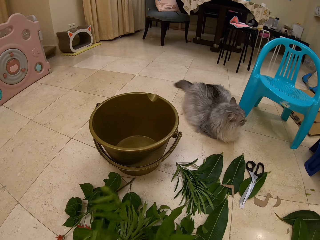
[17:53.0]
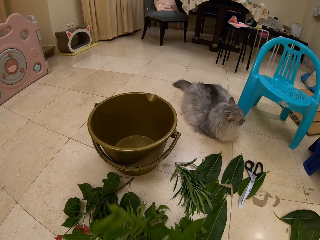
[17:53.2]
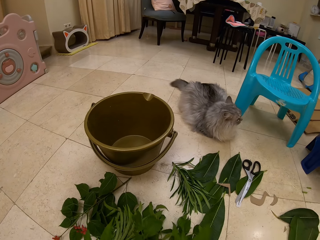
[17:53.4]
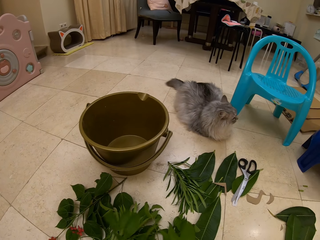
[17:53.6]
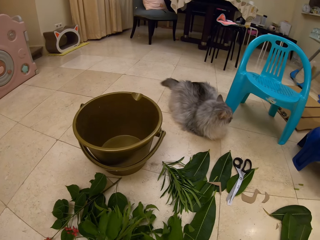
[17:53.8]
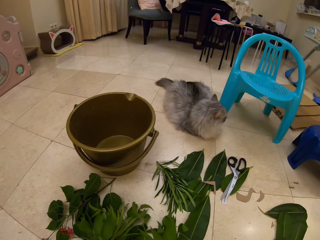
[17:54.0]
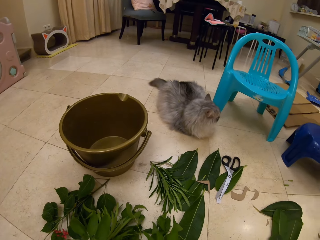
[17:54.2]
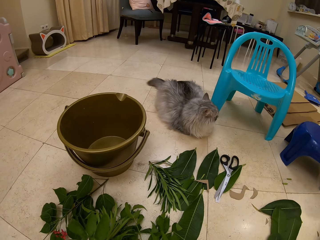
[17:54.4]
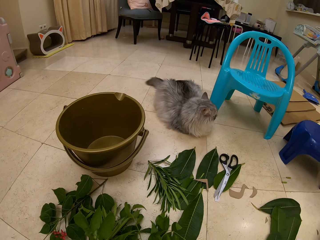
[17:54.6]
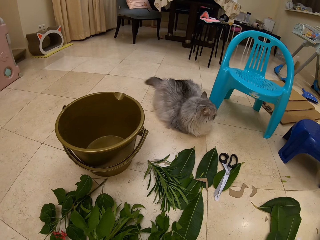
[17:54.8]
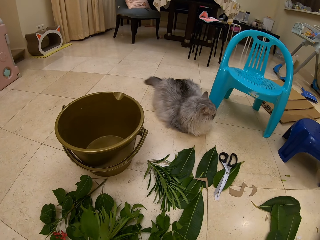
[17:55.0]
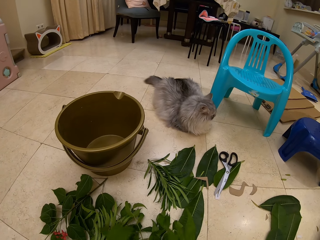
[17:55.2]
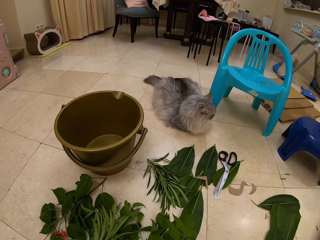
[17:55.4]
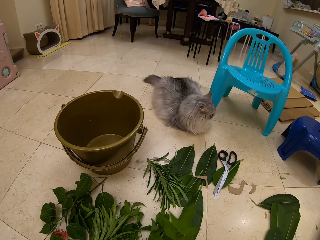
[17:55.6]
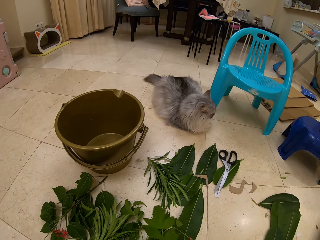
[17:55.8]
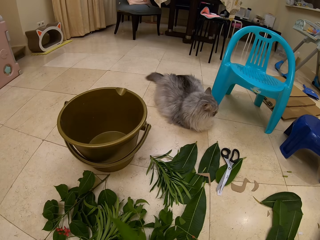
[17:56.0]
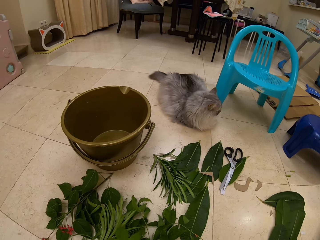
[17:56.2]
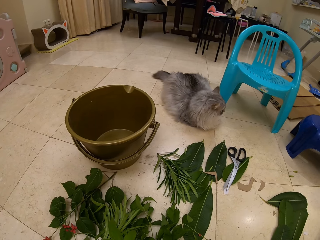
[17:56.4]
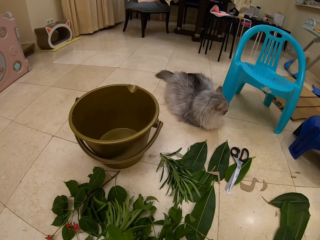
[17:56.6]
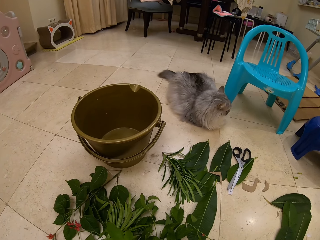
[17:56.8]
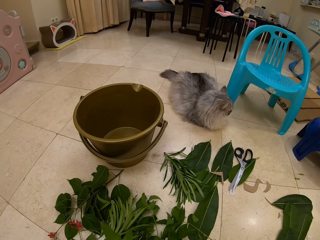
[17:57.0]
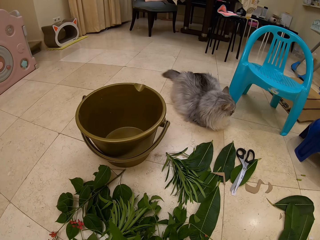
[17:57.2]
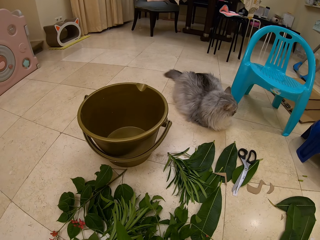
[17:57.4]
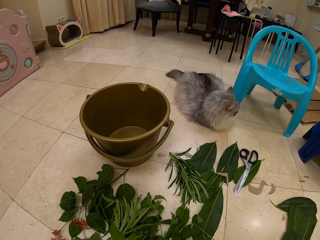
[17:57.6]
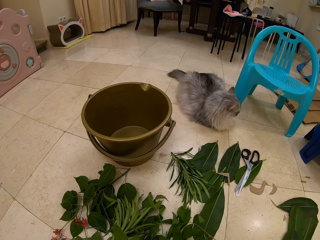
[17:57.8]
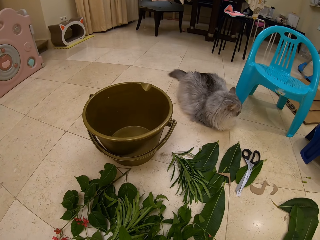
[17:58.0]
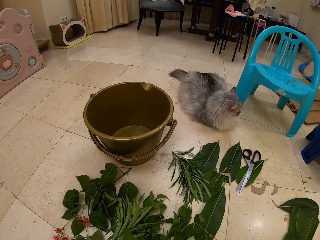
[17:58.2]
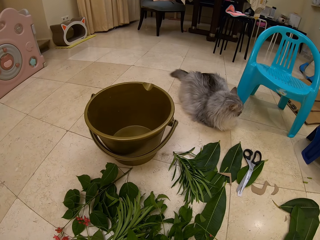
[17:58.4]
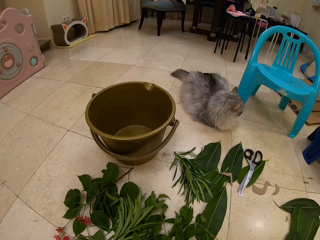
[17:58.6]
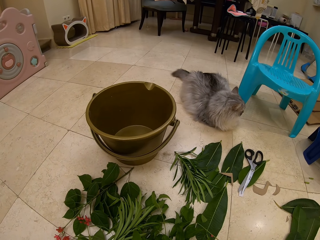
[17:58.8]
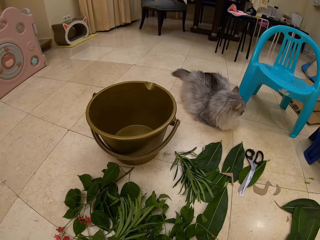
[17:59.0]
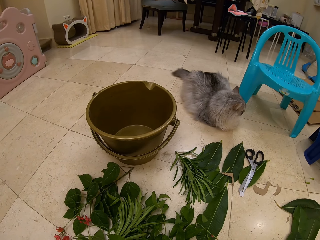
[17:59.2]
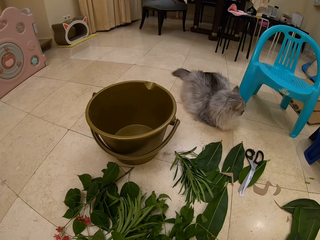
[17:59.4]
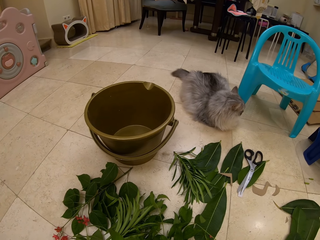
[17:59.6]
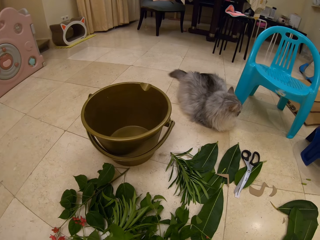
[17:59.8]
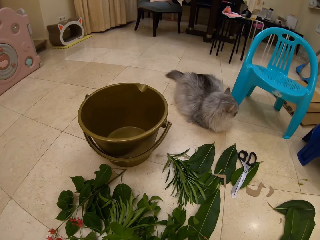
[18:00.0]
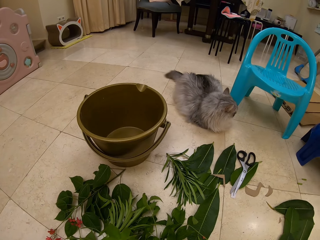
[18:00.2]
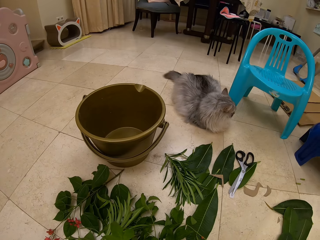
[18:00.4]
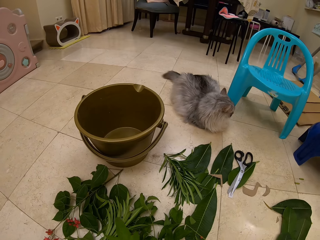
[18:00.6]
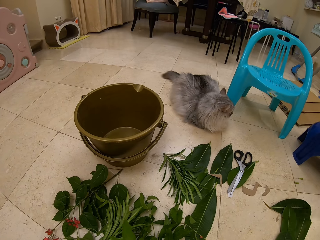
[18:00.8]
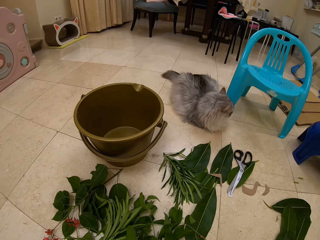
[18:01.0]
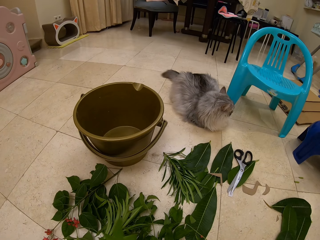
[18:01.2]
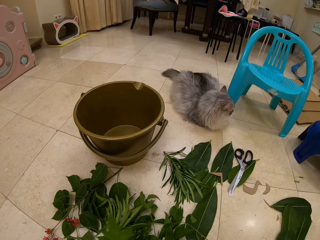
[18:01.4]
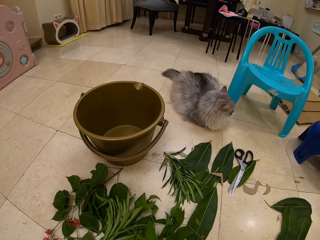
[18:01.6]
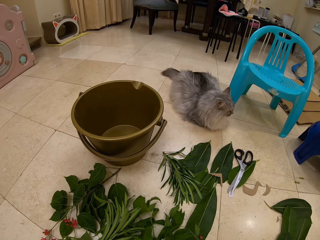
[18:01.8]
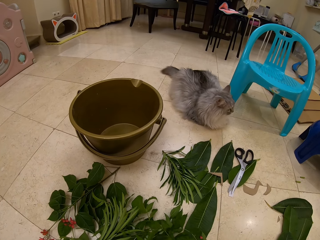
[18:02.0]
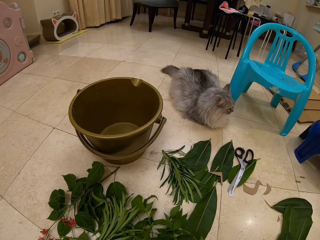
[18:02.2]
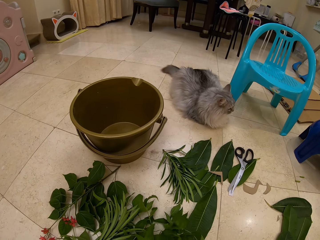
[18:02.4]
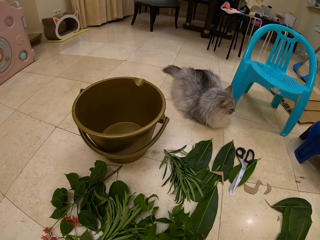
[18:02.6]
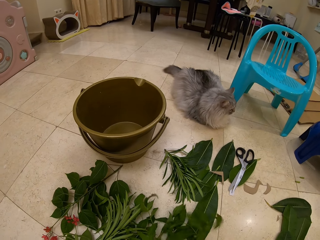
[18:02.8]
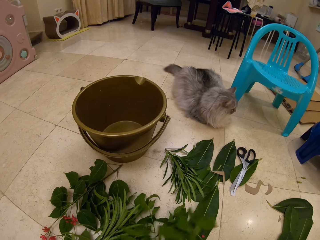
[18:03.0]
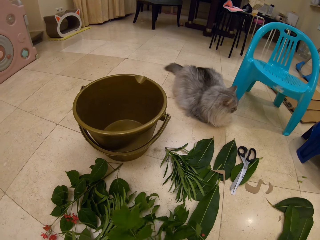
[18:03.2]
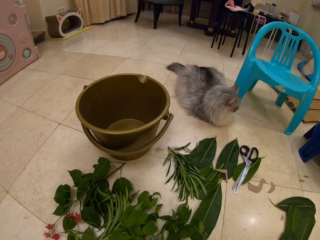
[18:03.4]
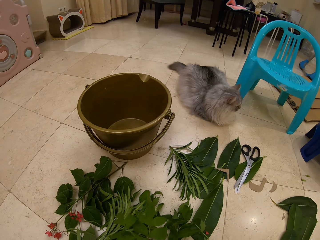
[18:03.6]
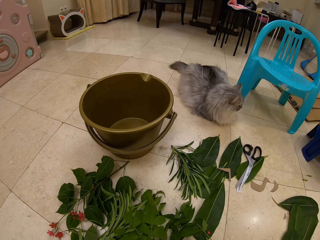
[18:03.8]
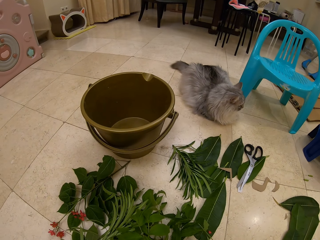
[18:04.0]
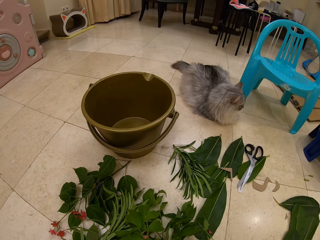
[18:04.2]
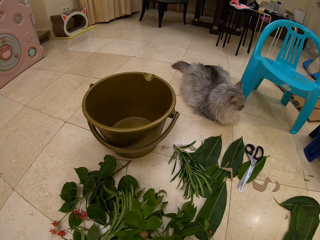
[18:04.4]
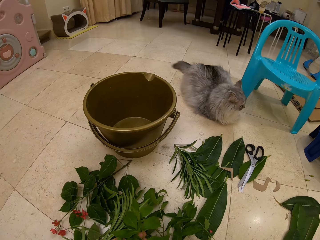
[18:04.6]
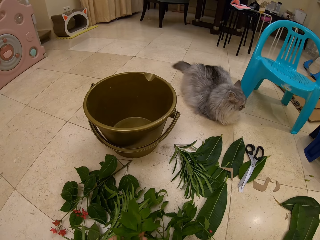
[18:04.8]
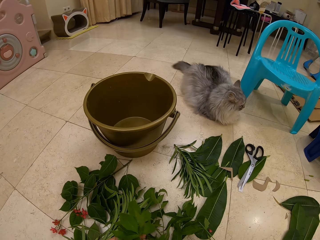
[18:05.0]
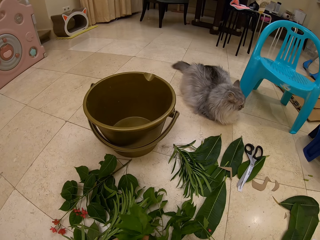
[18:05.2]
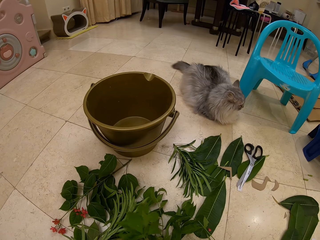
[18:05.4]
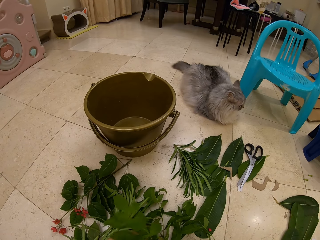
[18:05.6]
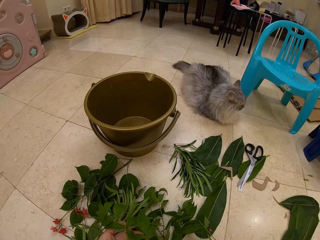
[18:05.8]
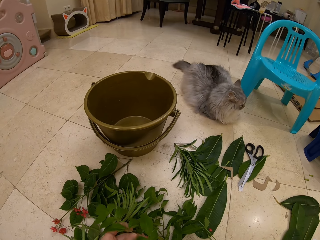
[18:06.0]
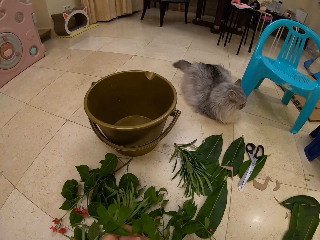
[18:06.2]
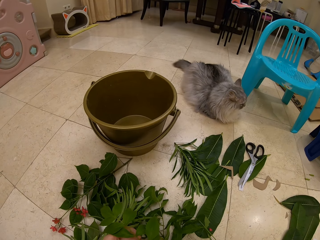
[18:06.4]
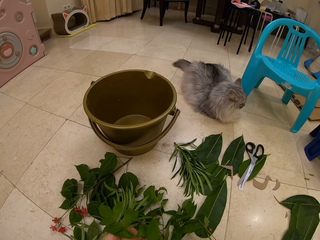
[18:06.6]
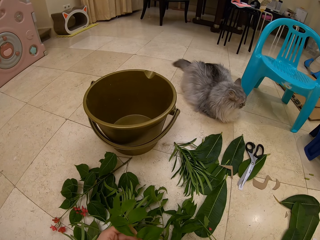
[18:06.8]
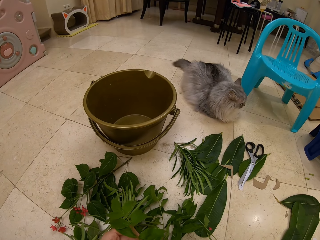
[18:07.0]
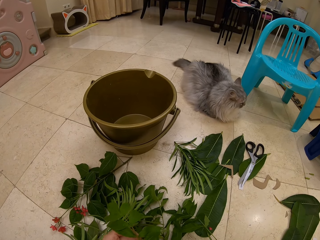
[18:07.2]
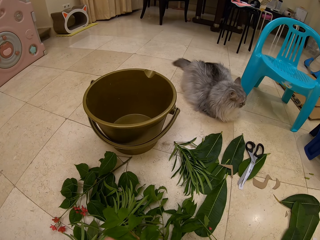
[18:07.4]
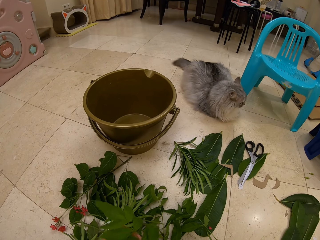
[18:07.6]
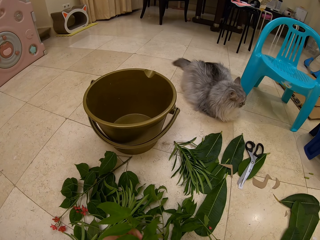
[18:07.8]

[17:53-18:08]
The camera wearer holds a piece of leaf. A person speaks to the camera wearer. The camera wearer touches the plants on the floor. The person speaks to the camera wearer. The camera wearer touches the plants on the floor. They pluck a piece of leaf from a branch.

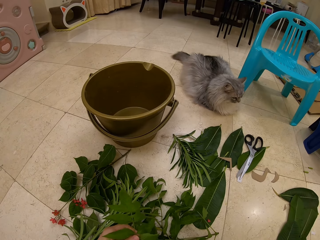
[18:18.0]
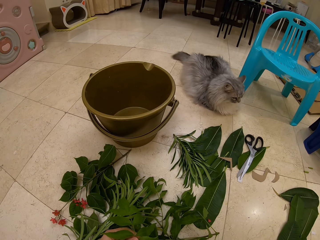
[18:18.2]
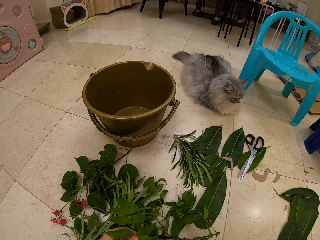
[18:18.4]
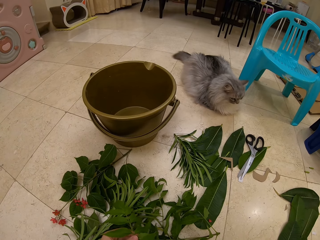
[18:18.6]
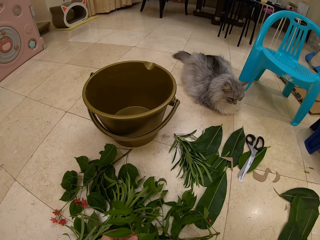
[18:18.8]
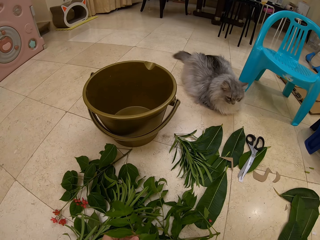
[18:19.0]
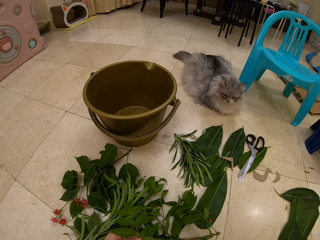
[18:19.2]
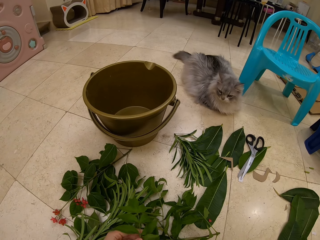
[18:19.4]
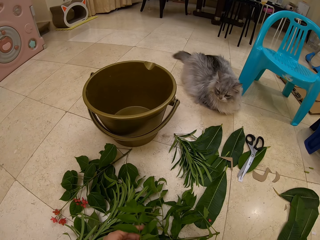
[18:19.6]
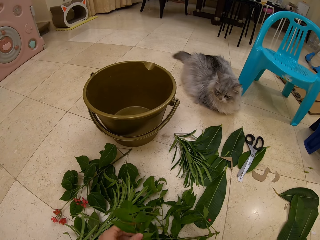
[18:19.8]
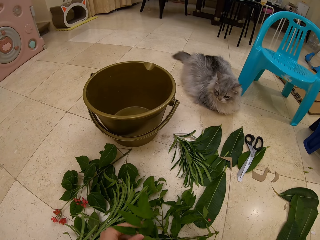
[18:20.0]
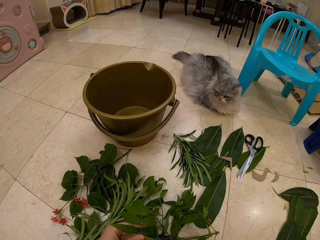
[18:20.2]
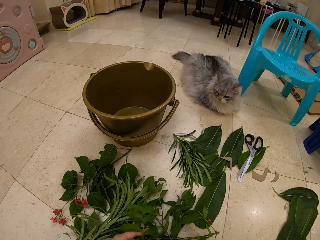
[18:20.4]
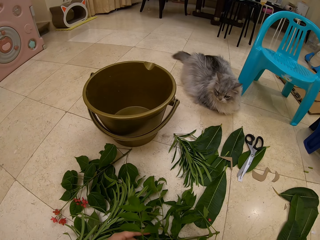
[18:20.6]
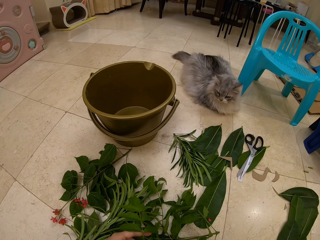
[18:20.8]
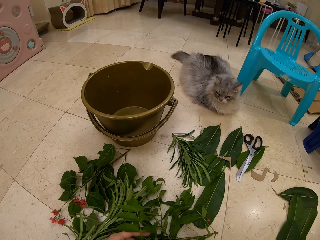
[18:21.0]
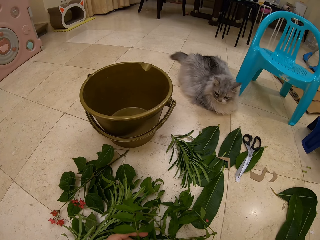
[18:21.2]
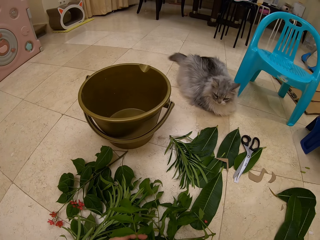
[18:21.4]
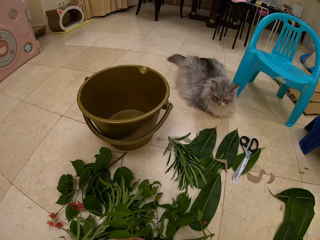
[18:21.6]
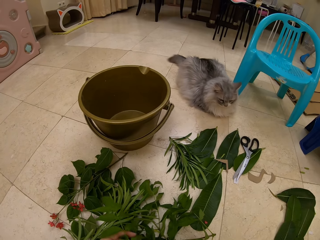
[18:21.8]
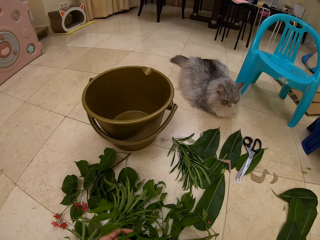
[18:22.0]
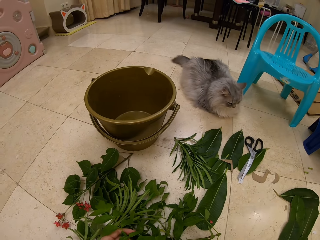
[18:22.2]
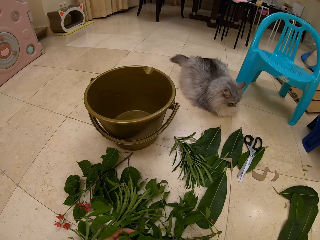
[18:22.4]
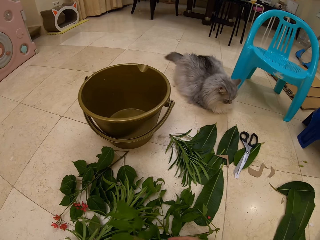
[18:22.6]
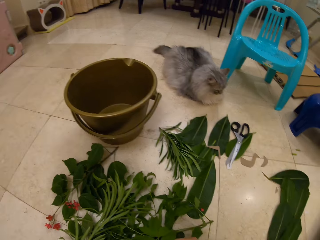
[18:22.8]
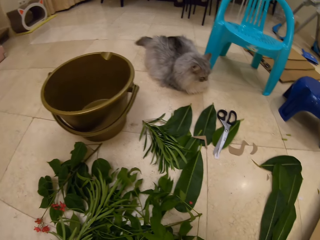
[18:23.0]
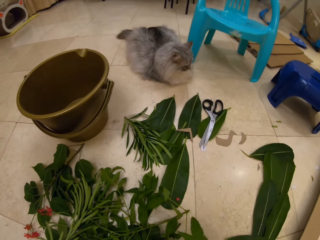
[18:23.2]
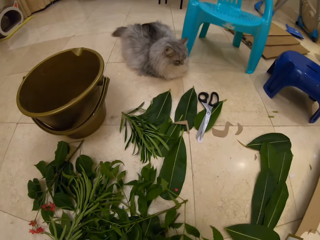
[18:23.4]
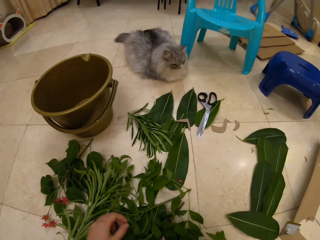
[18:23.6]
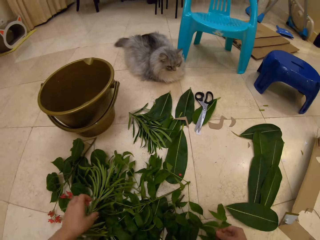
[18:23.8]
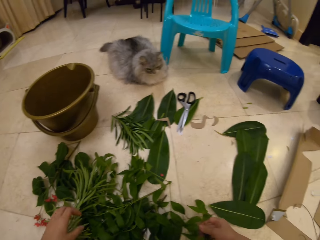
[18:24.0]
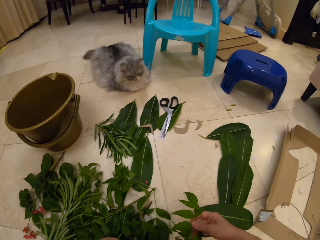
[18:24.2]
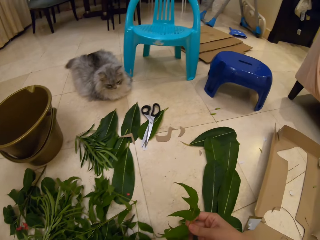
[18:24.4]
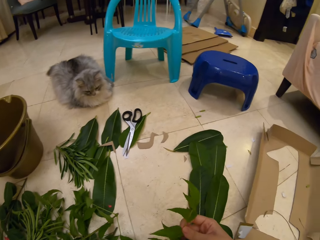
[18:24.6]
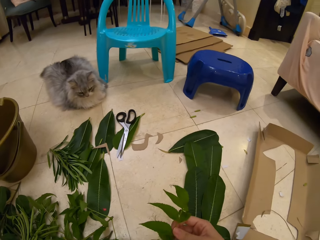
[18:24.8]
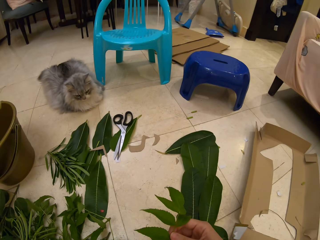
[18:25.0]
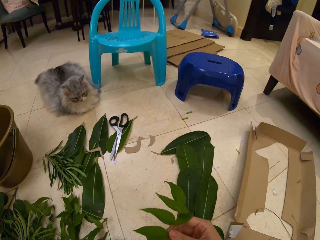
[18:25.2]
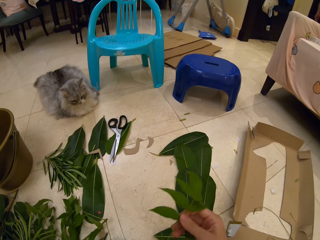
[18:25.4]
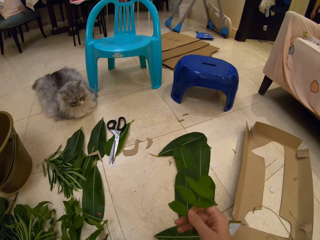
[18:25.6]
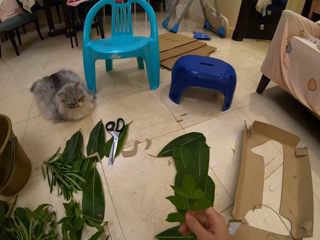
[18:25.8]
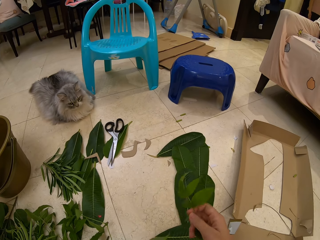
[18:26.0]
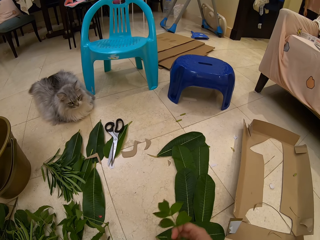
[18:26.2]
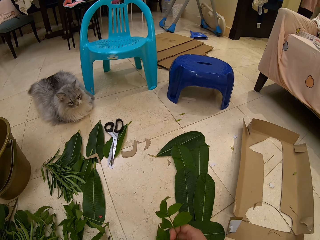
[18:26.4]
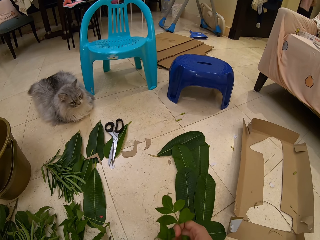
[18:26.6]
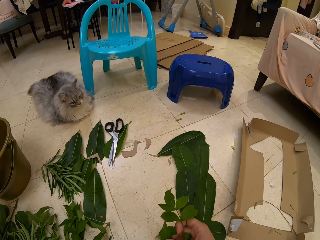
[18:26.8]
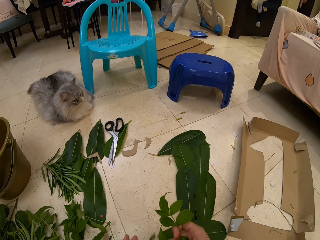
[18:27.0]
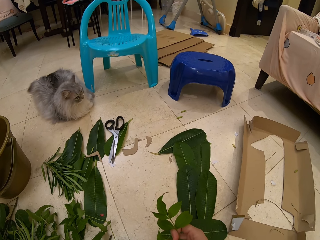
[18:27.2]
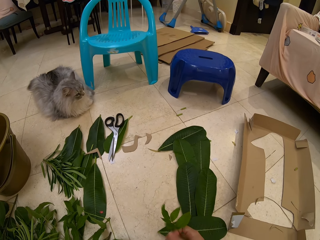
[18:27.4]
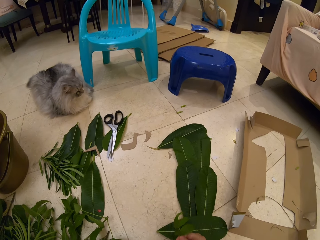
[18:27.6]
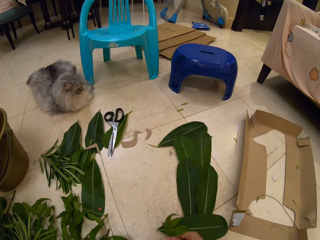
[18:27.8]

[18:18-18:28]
The camera wearer looks at the plants. They arrange the leaves.
